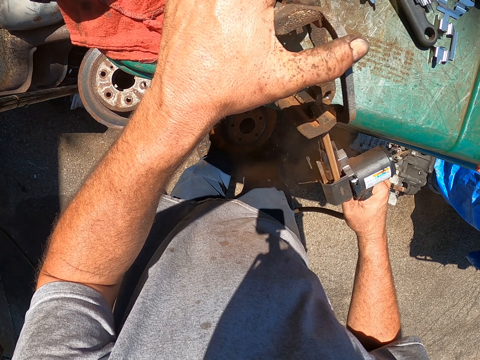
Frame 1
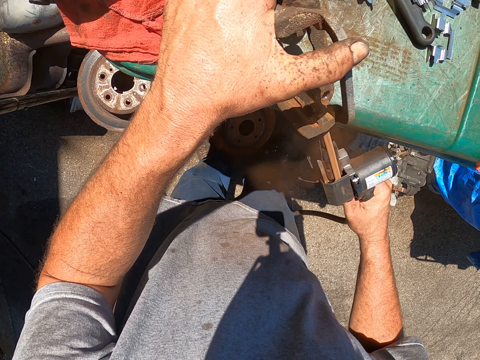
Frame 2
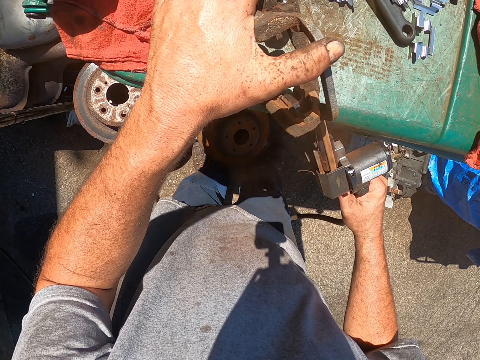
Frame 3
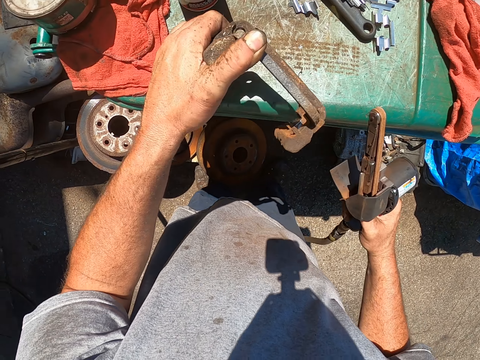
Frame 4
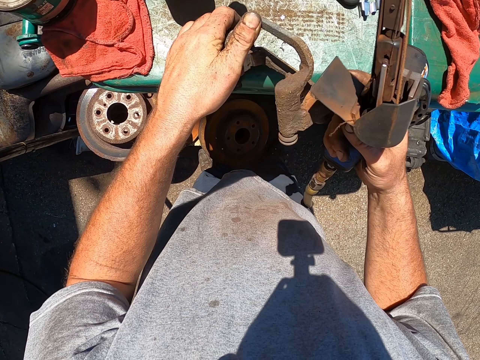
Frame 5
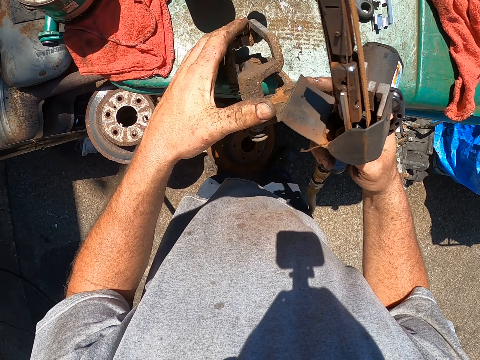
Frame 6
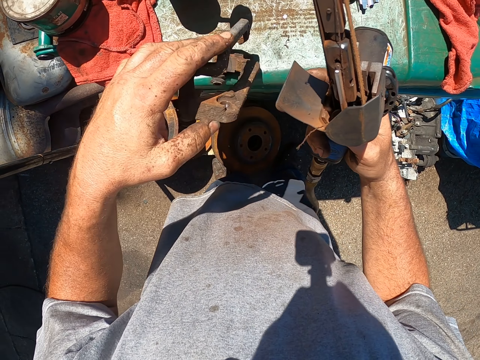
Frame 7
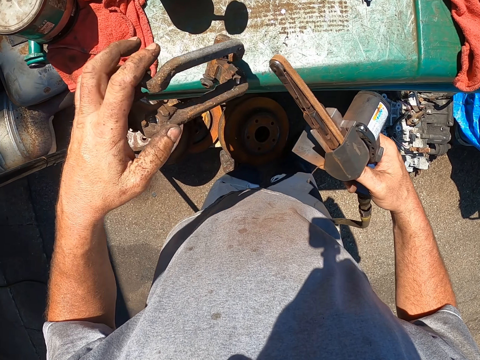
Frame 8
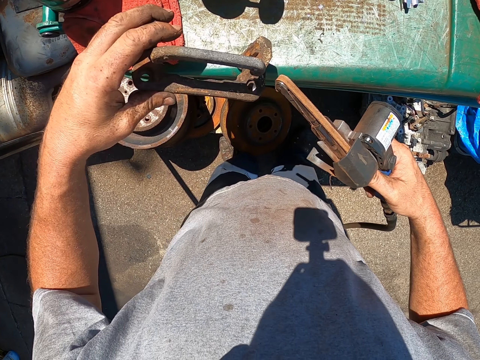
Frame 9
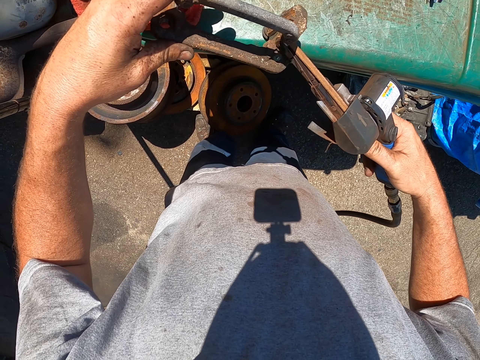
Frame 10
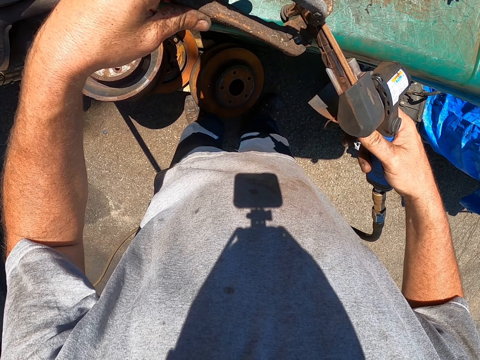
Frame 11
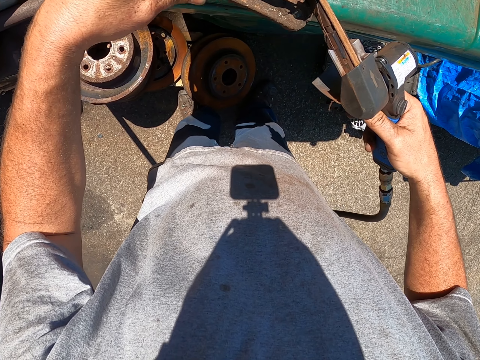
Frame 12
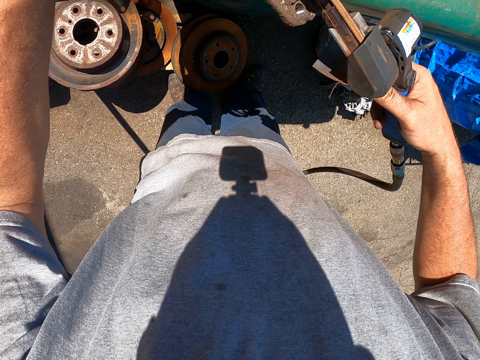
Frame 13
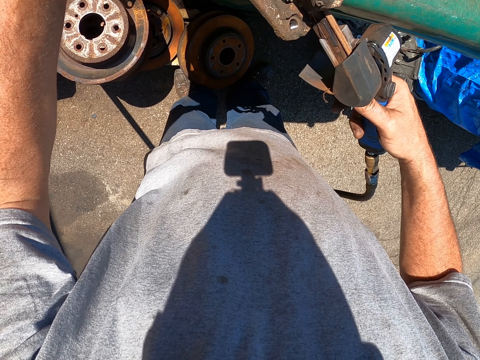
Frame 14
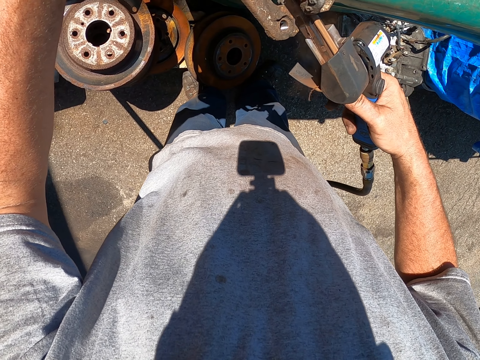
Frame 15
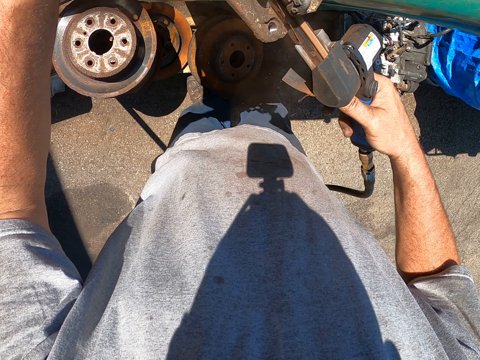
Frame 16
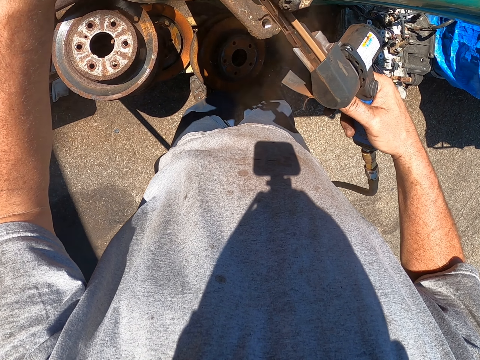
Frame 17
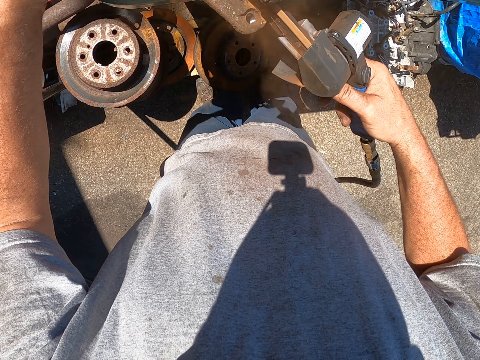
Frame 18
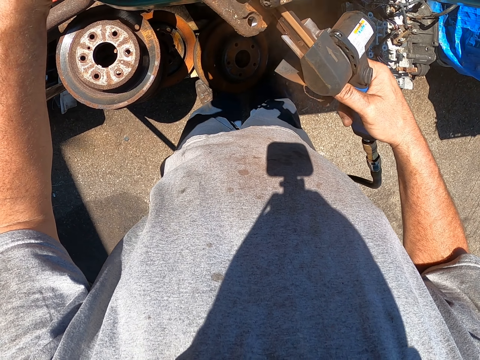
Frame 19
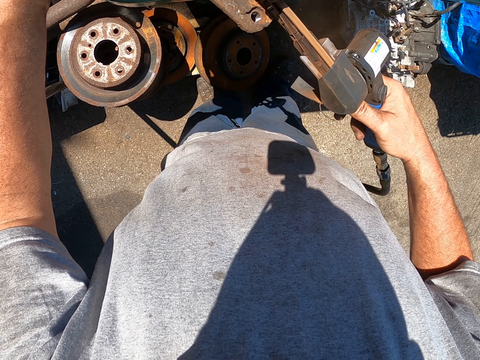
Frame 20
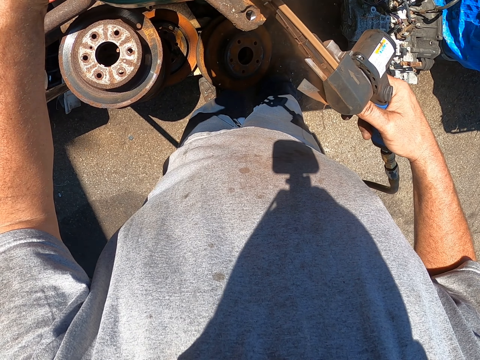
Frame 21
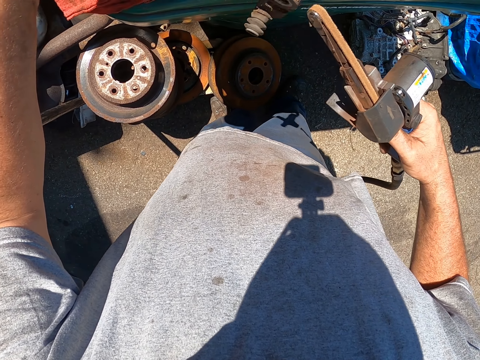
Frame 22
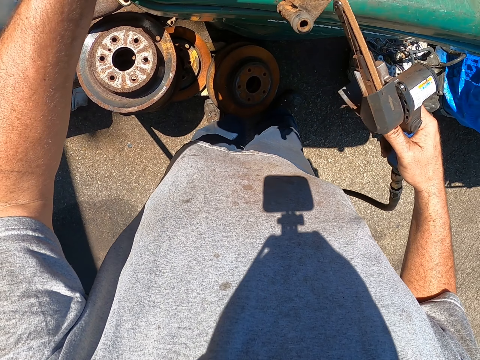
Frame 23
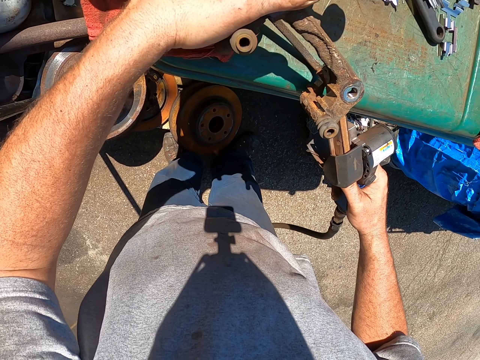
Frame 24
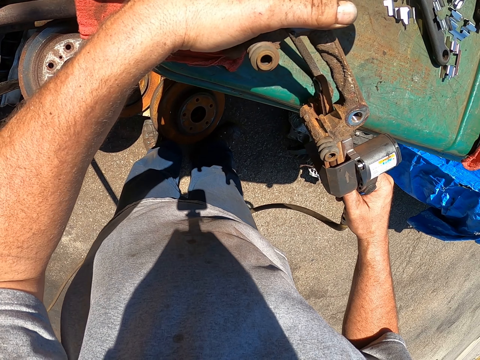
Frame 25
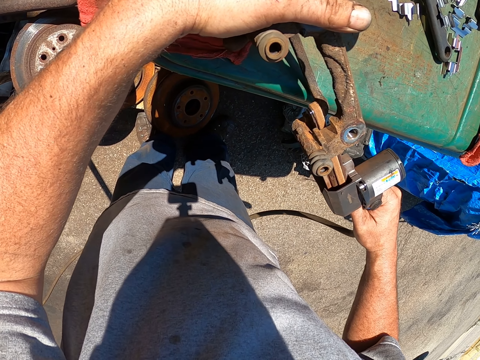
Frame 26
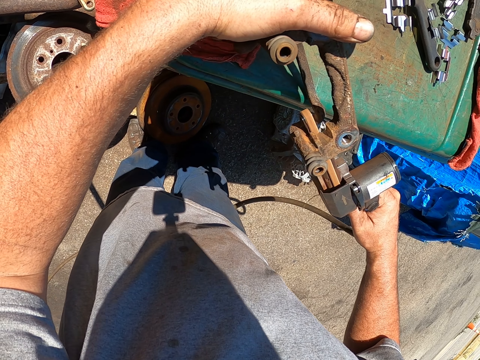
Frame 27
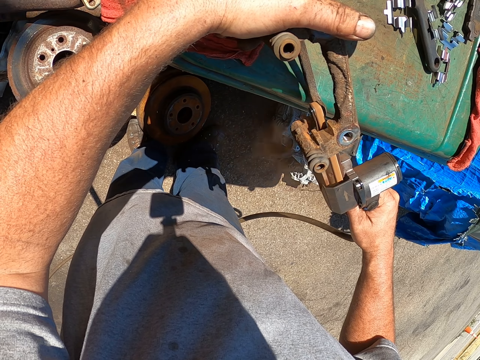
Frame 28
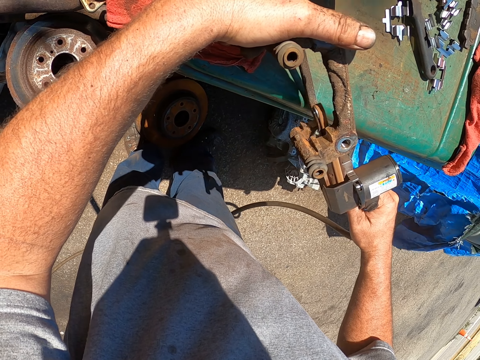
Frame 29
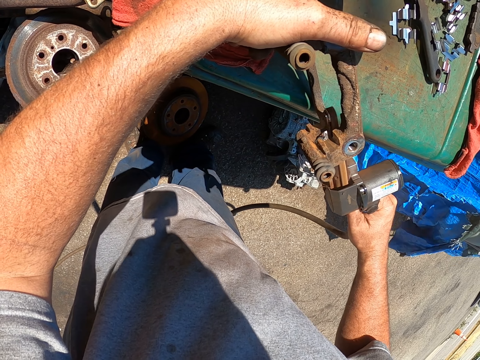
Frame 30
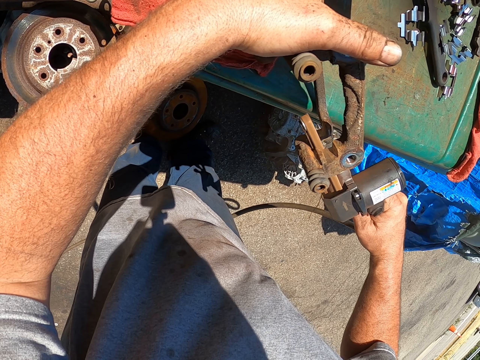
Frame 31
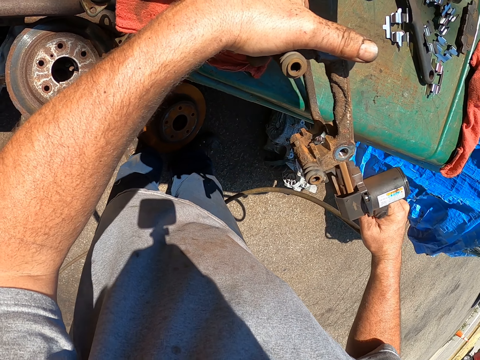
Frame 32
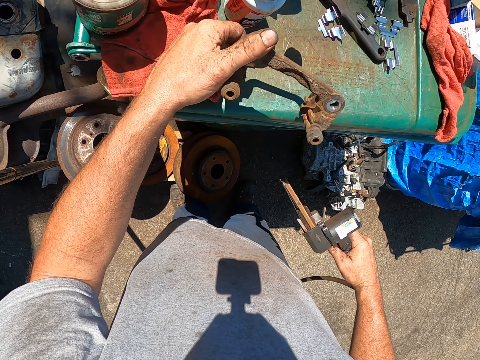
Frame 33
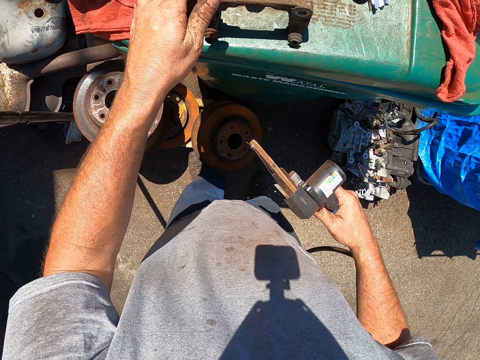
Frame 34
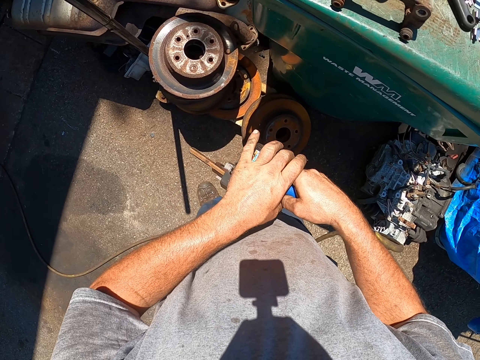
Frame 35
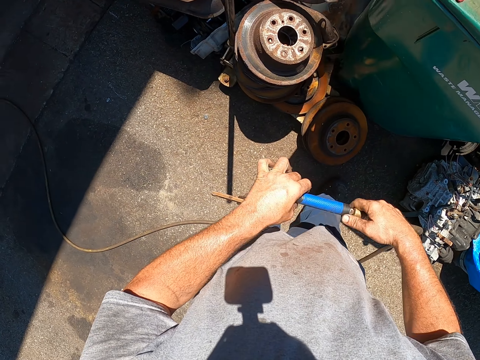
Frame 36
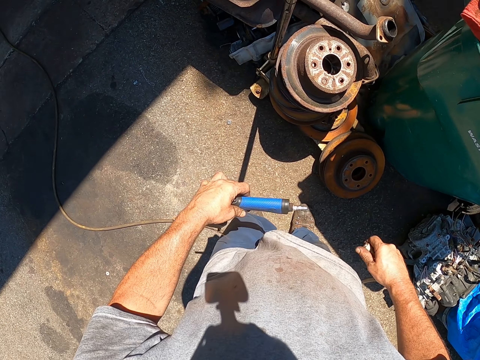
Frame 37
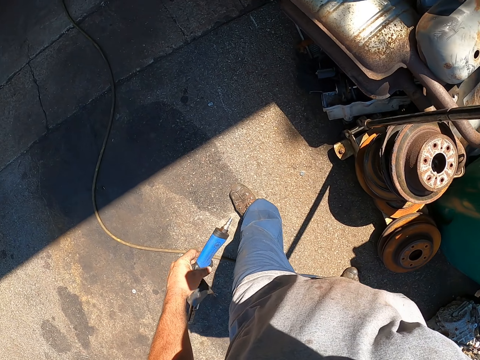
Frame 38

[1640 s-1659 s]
The camera wearer turns around the metal. They polish the metal with the polisher. They remove the electric wire from the polisher.

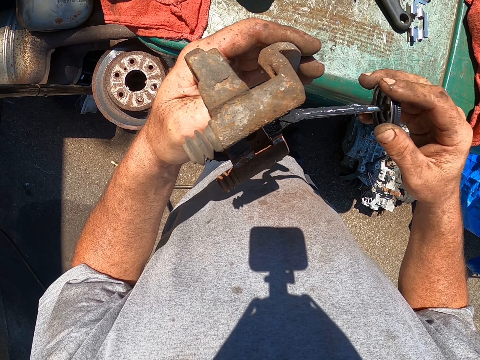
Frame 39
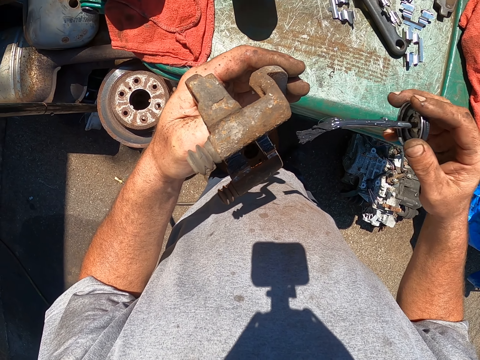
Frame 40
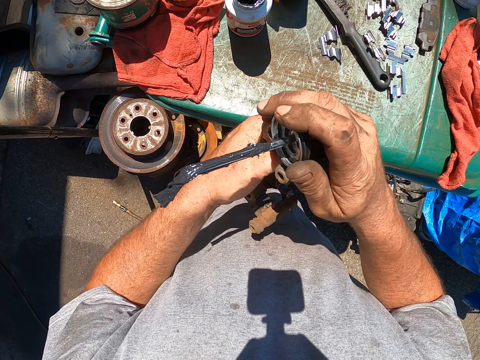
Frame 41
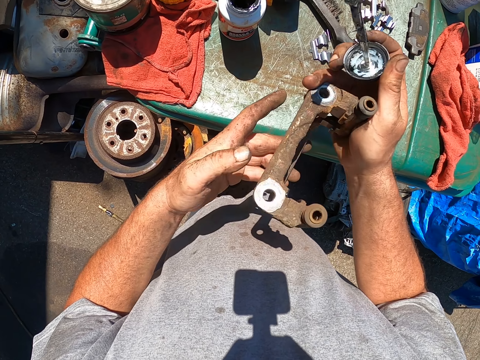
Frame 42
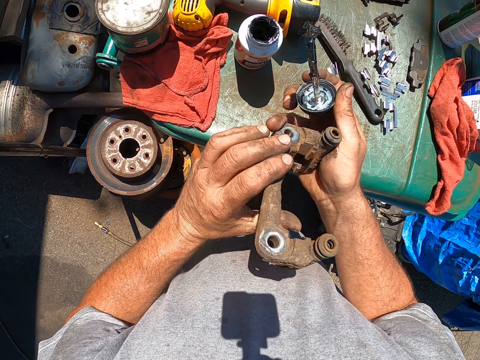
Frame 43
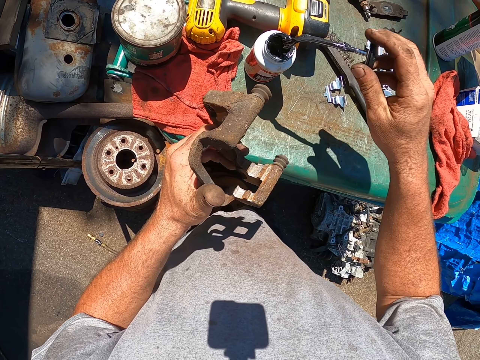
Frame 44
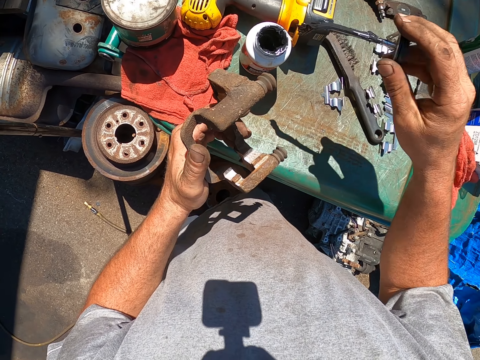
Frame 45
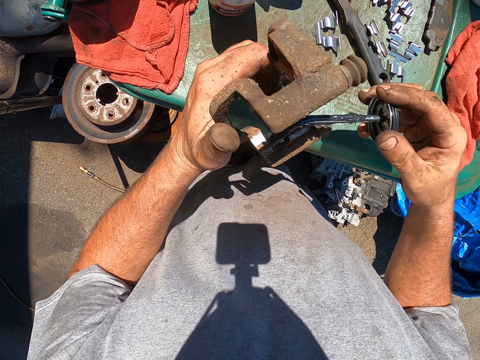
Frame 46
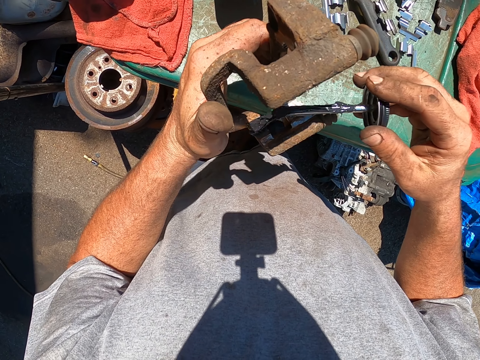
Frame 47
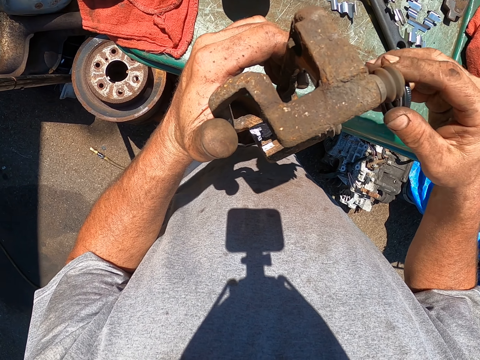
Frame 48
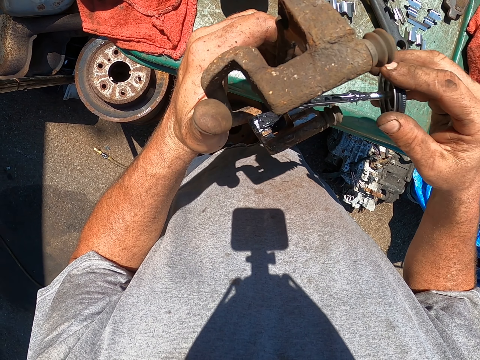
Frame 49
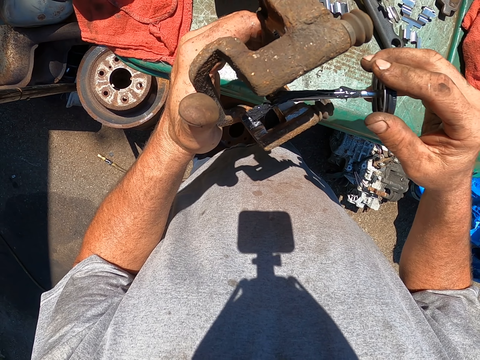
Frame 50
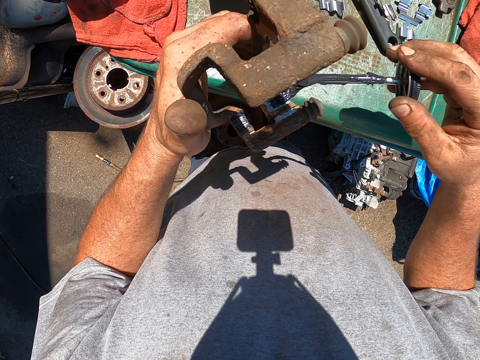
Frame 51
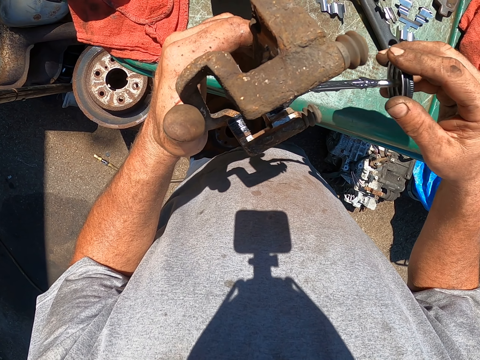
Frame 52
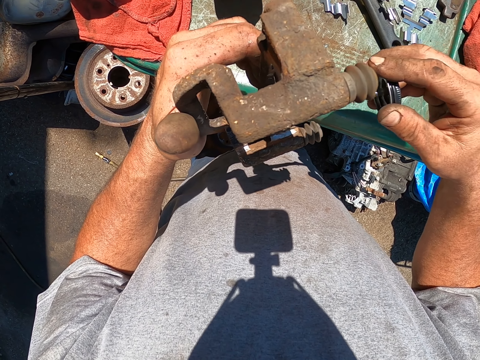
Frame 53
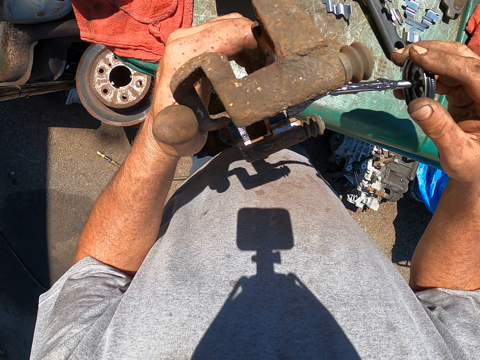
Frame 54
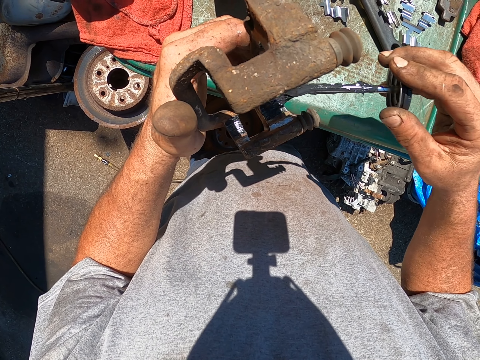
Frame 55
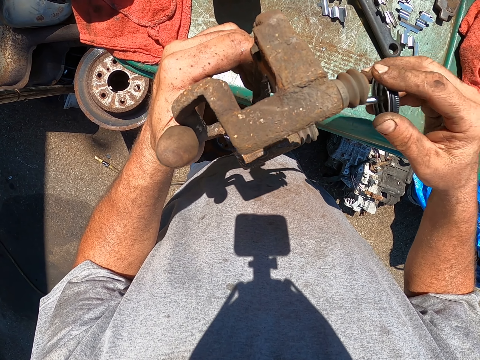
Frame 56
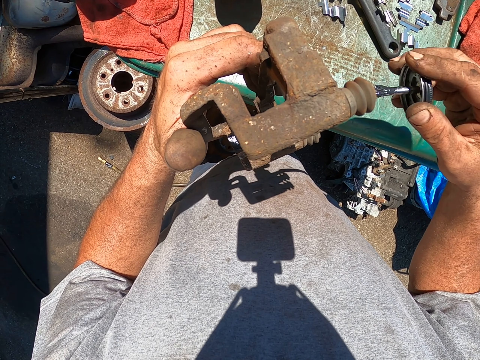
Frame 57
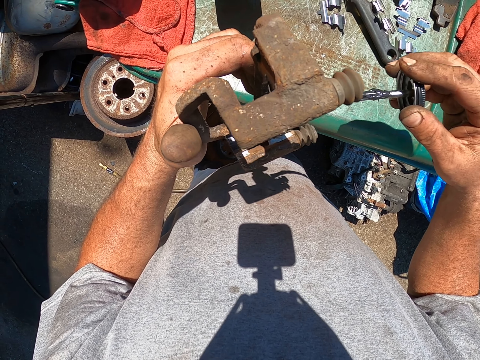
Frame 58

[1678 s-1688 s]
The camera wearer turns around the metal. They dip the brush in the paint in the bottle. They paint the metal with the brush.
